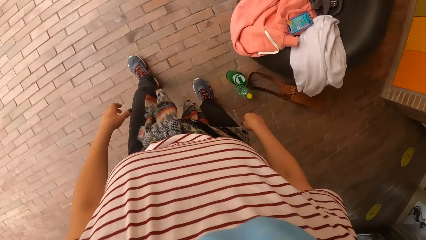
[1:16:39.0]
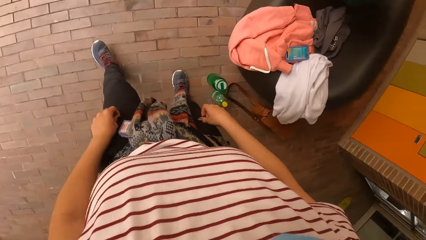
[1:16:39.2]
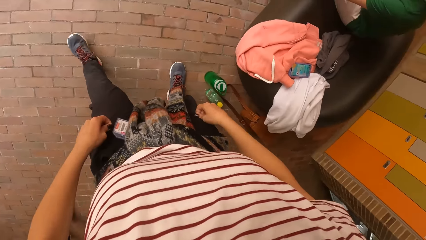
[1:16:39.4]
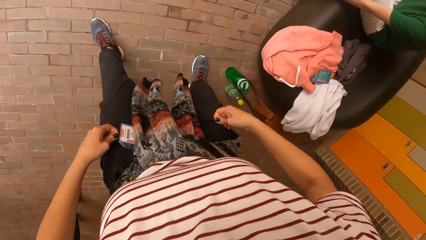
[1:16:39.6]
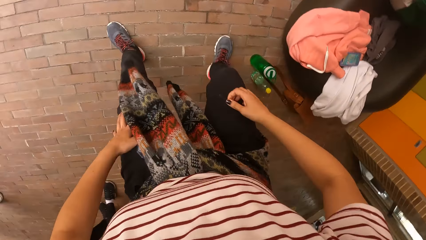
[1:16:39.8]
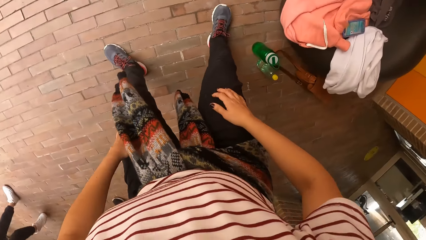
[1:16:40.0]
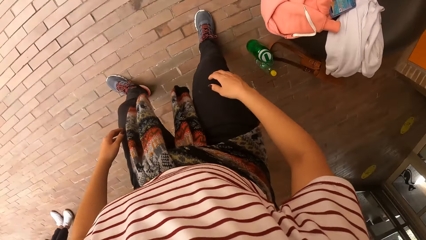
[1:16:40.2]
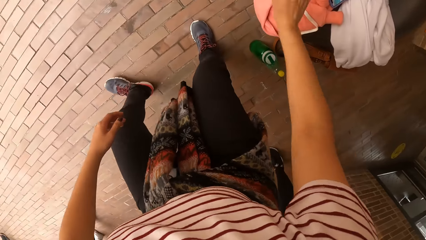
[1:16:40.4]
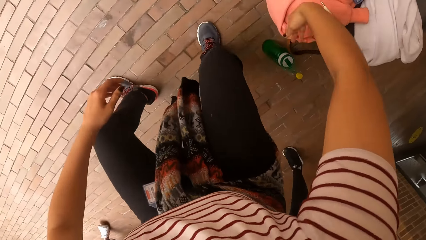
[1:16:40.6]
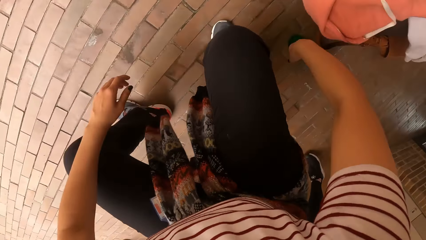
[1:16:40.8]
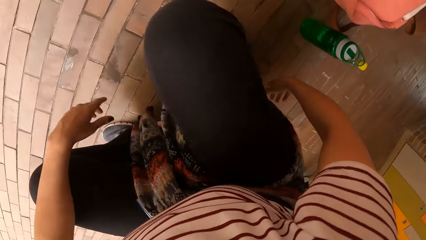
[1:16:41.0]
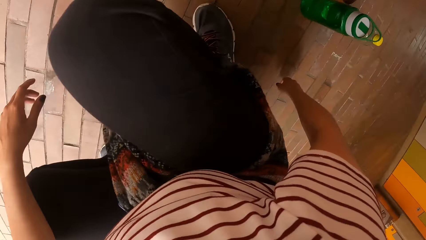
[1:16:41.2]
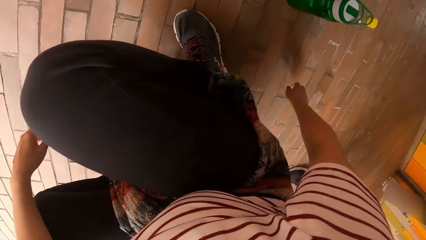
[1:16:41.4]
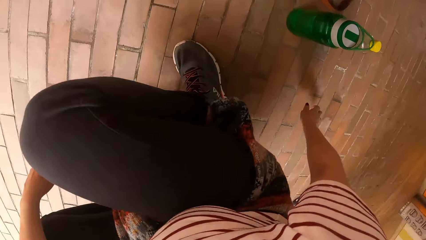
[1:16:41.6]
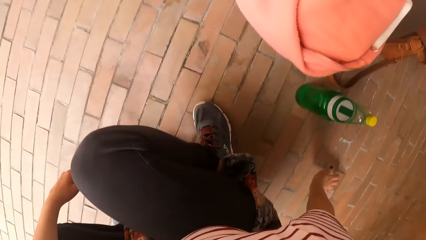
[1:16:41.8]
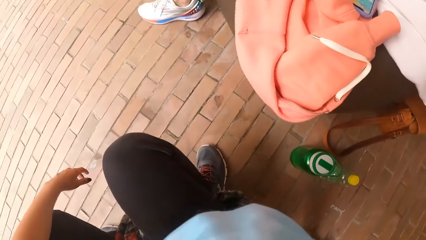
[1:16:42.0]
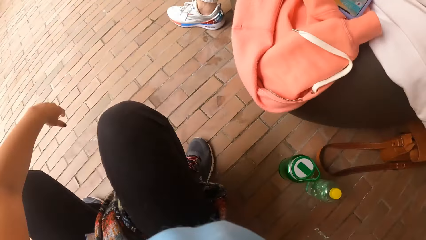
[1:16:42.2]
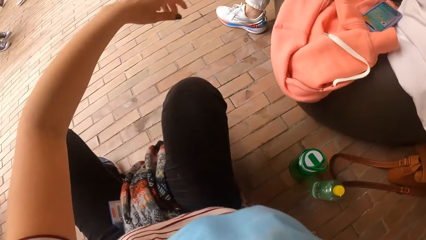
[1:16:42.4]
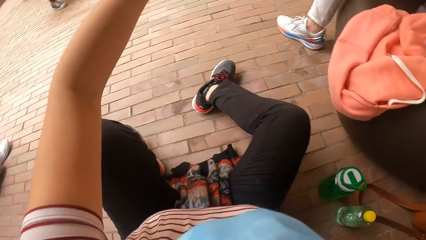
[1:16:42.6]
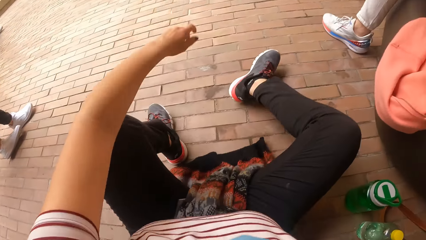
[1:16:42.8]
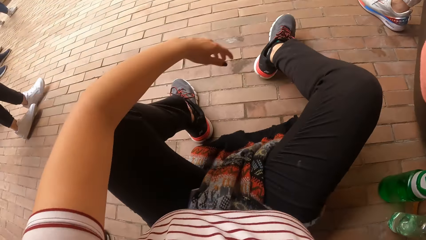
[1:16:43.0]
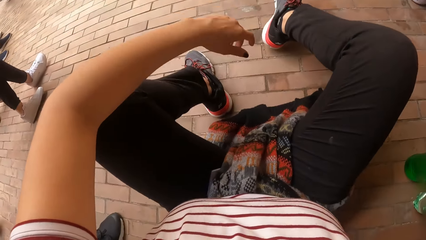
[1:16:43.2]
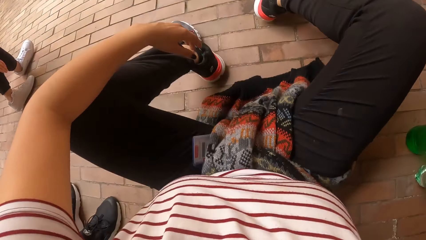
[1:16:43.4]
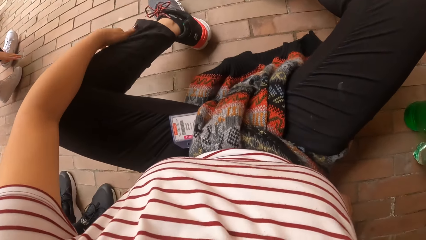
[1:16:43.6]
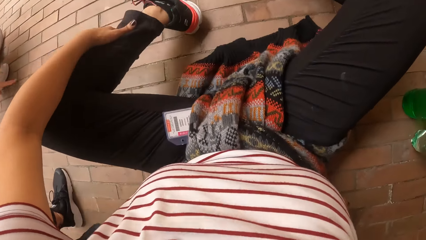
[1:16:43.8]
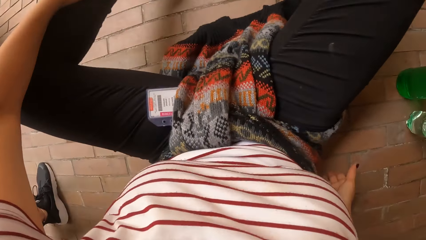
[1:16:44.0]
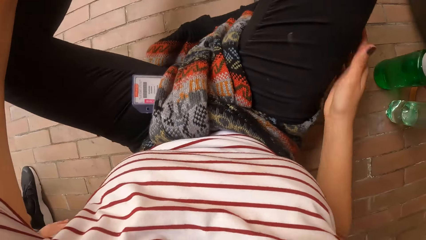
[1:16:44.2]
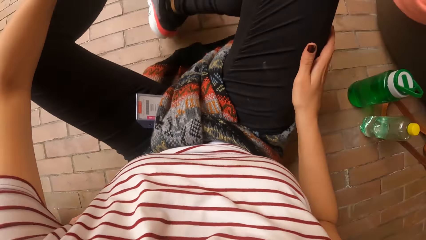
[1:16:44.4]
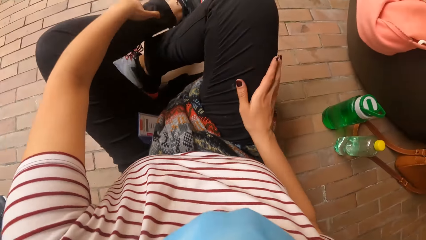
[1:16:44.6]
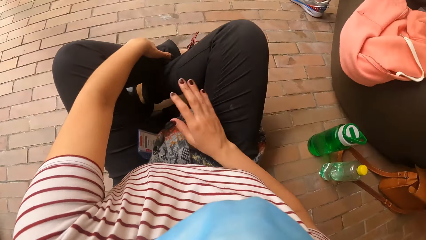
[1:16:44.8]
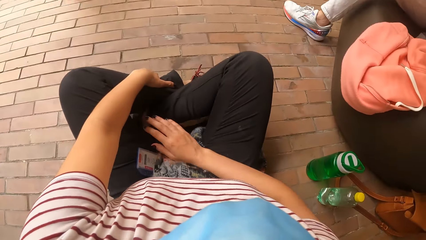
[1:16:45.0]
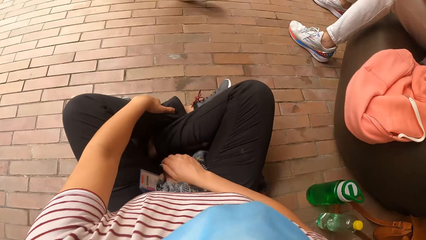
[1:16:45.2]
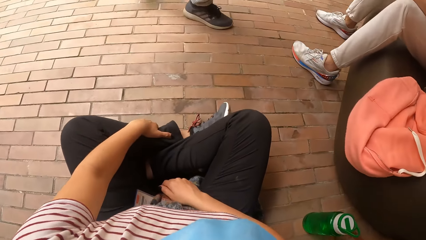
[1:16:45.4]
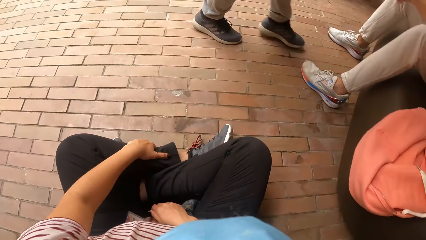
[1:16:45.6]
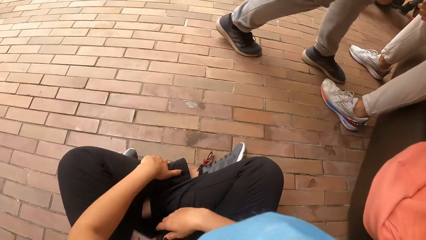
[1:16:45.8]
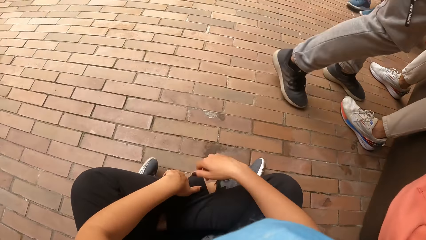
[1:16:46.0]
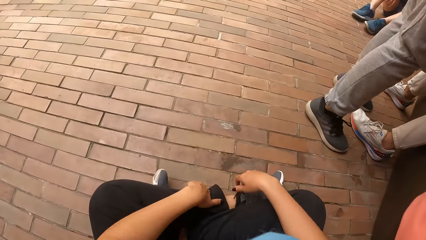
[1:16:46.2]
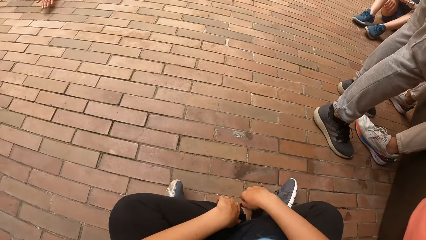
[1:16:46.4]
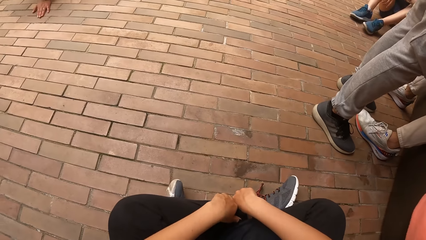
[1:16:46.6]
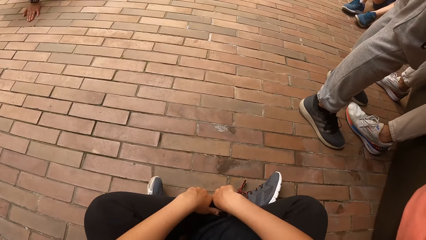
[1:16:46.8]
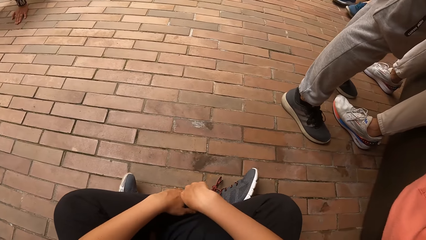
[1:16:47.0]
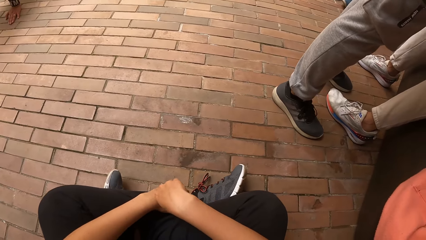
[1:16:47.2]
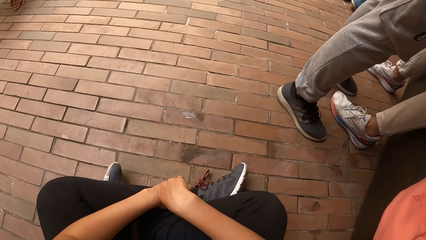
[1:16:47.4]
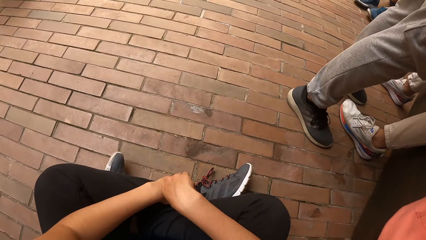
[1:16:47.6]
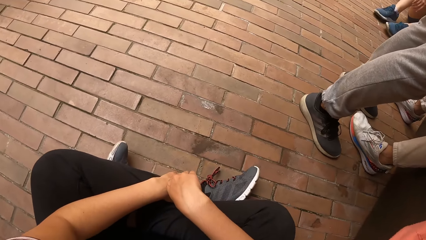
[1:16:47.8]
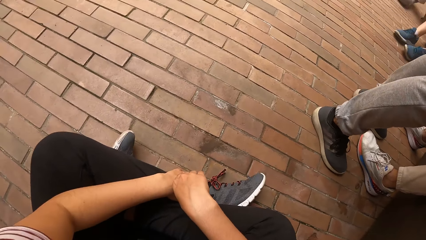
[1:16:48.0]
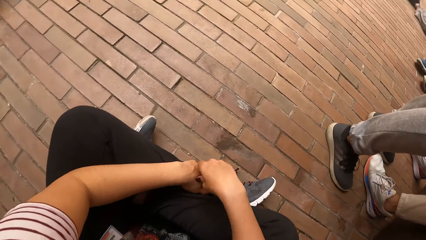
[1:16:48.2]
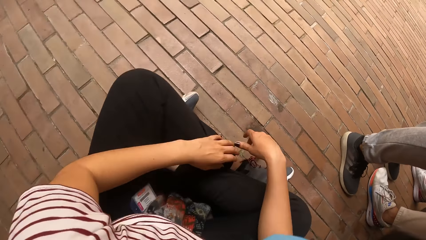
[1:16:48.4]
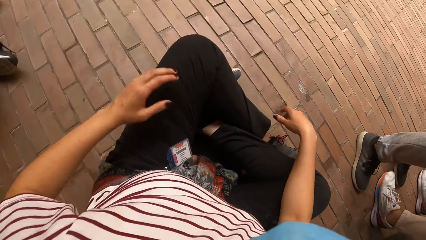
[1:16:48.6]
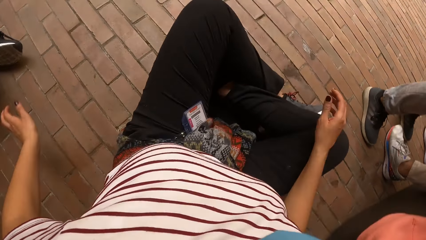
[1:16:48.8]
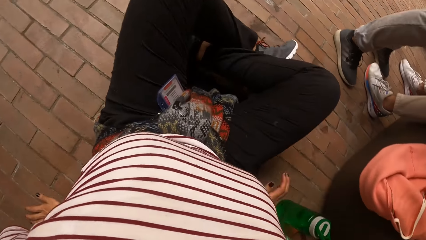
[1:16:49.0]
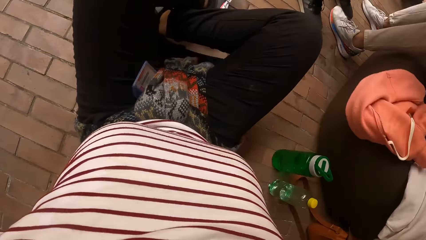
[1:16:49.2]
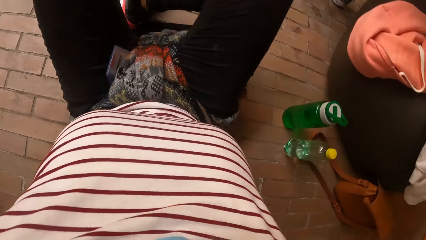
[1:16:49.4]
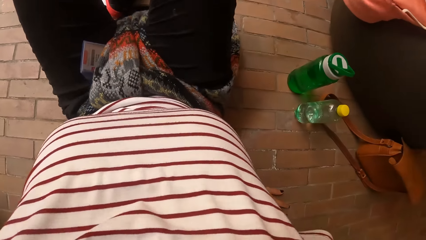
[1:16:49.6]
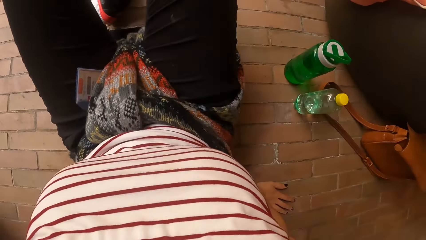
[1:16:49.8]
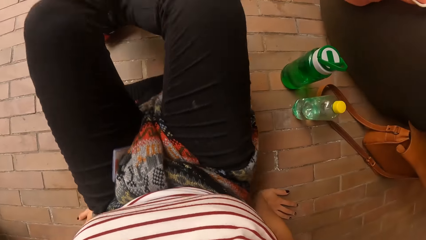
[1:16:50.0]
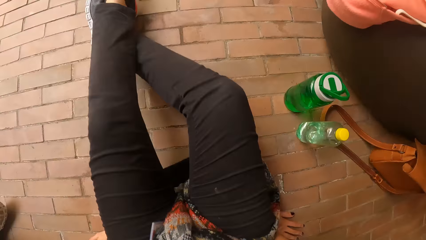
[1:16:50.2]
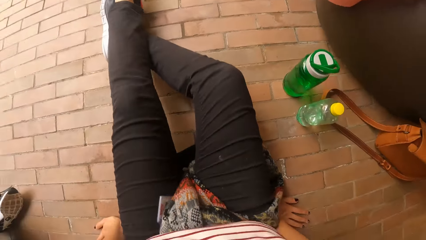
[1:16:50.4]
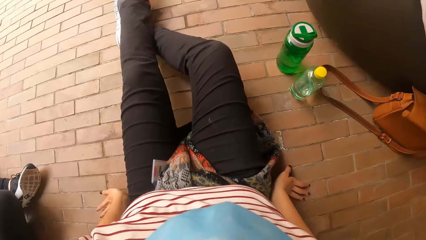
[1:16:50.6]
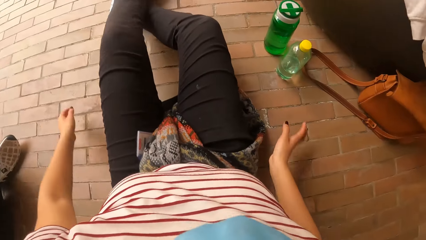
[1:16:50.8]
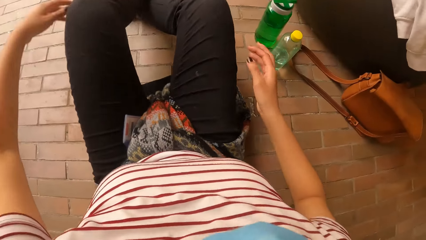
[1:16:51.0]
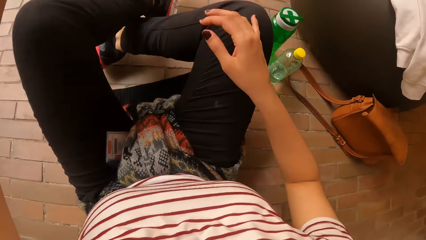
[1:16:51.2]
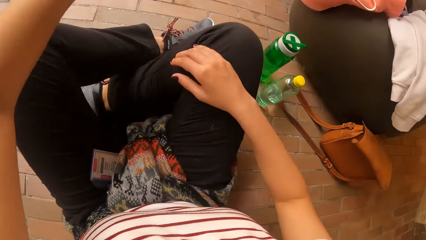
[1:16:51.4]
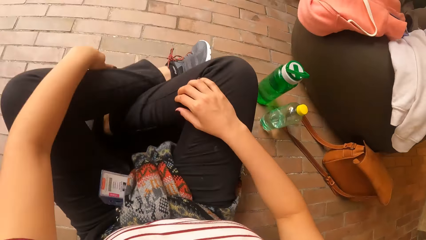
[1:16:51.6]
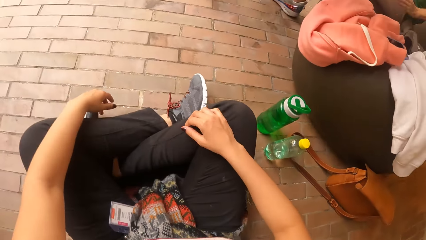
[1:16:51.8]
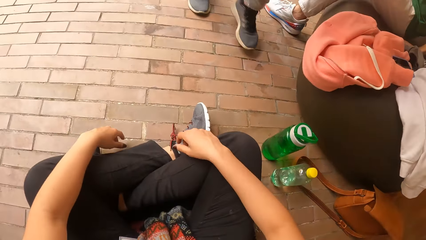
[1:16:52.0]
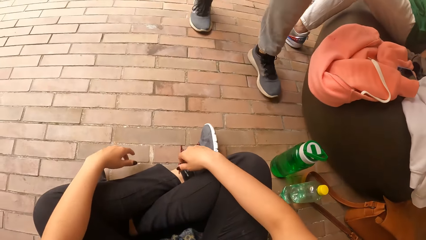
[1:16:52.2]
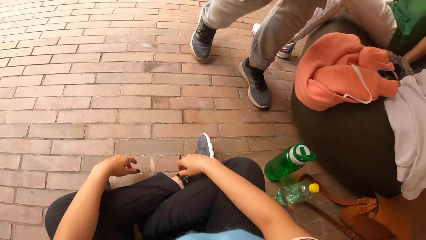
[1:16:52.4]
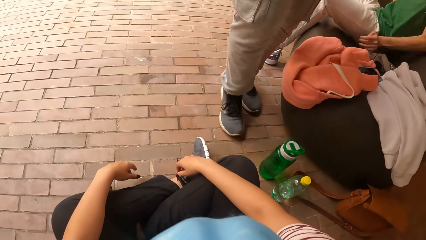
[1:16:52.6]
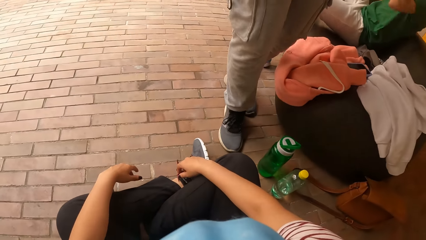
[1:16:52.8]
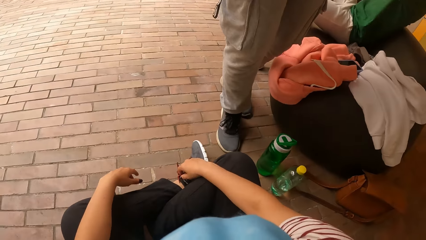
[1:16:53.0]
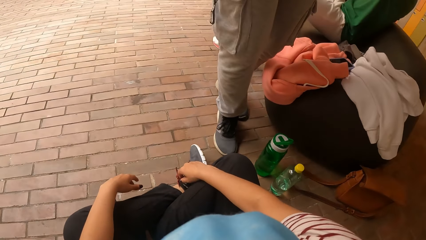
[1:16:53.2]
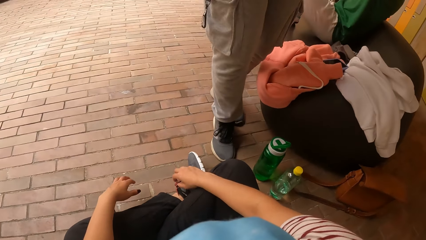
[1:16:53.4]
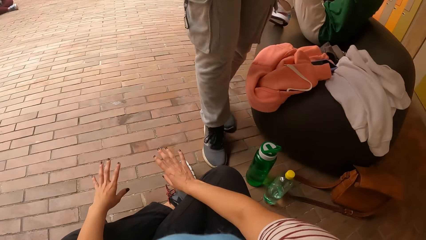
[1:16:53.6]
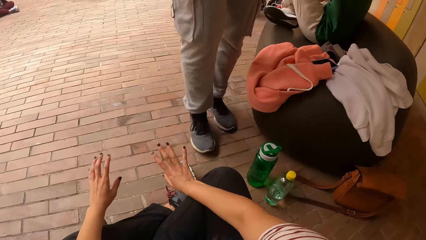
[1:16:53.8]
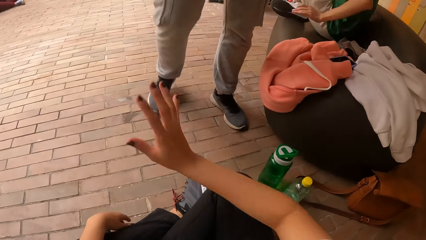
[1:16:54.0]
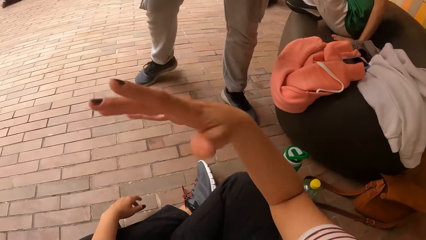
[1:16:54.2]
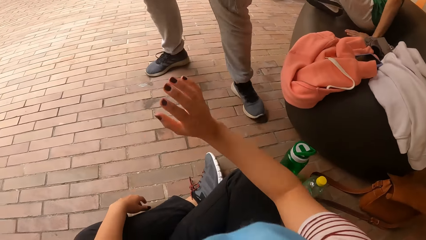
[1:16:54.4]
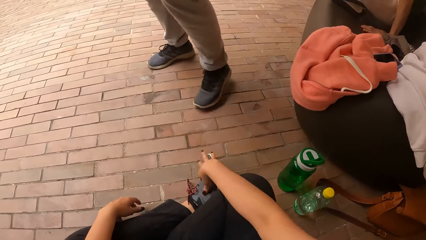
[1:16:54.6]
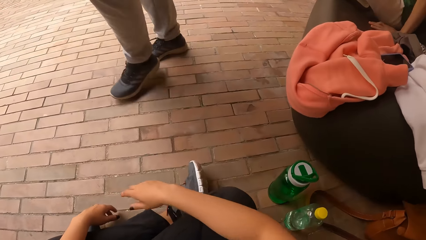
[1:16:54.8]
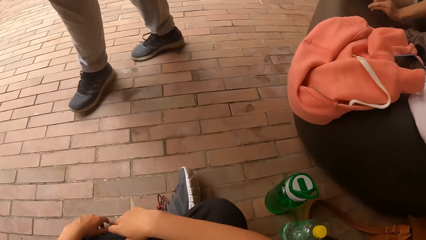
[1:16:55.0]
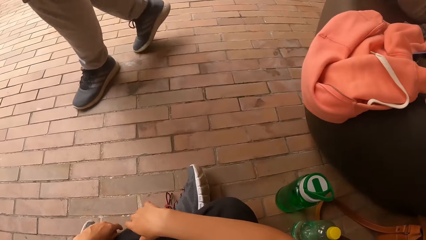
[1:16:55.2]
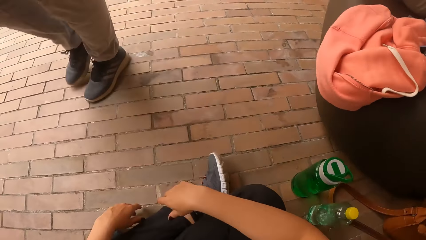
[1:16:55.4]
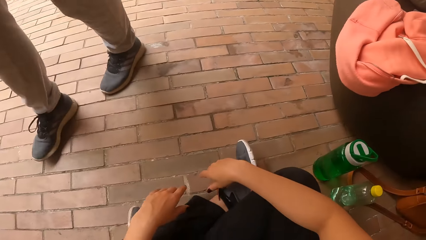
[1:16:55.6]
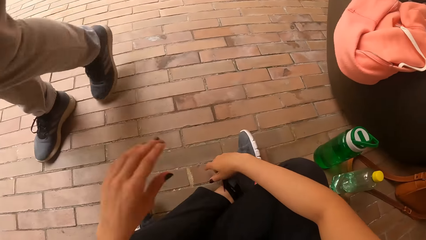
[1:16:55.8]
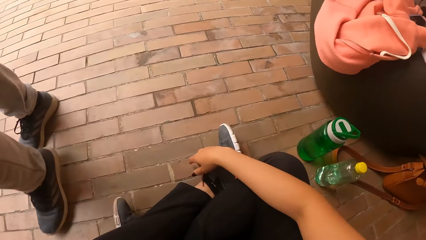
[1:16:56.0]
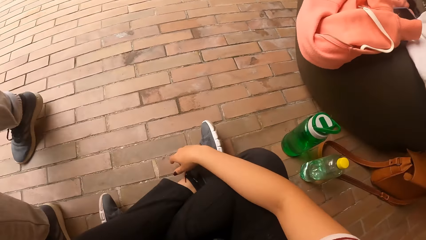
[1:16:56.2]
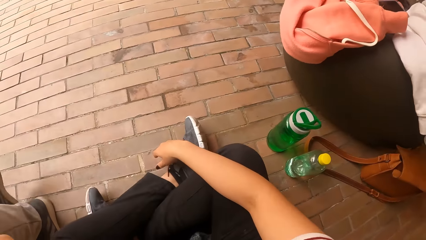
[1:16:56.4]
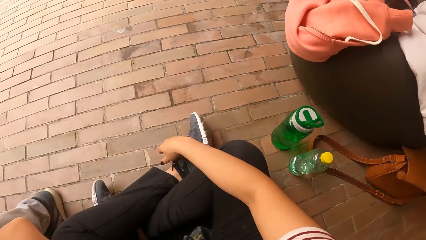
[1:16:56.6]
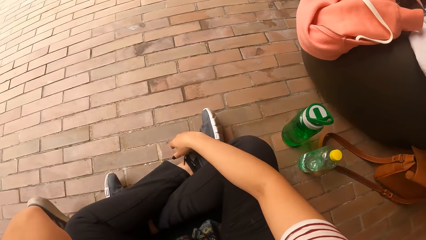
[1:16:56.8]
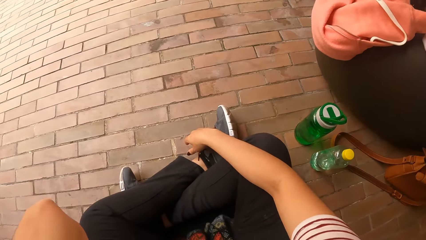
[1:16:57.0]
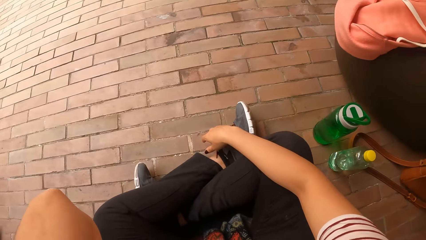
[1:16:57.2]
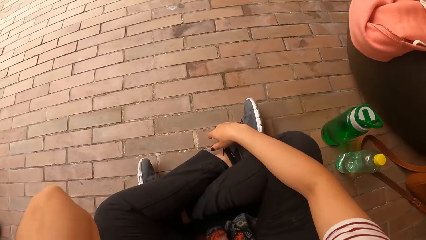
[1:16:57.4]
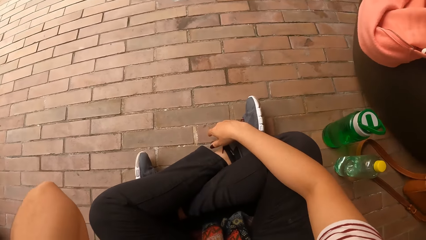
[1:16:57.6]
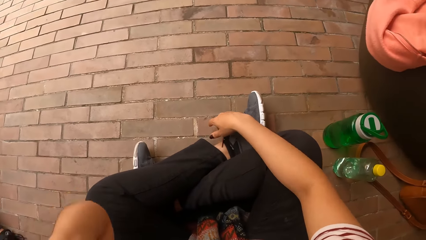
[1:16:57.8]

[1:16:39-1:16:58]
The camera wearer pulls her pants. She sits on a floor. A lady steps forward. The camera wearer looks around. She puts the hands down. She adjusts her sitting position. She moves the body. She moves the legs. She relaxes both hands on her lap. The lady steps forward. The camera wearer interacts with a man on the pavement. She moves the hands. She looks around. She touches her face with her left hand. The lady steps forward.
